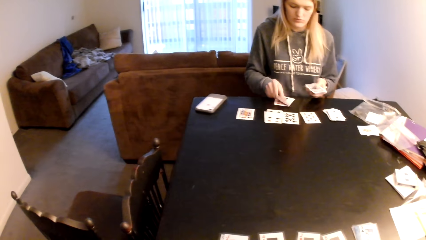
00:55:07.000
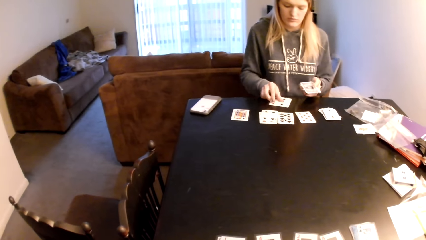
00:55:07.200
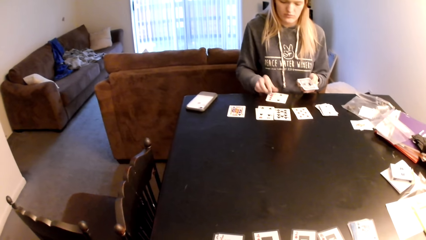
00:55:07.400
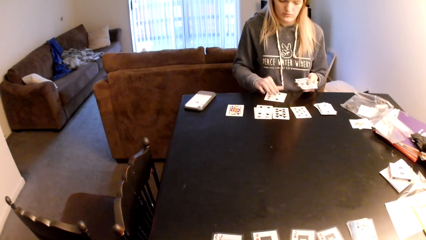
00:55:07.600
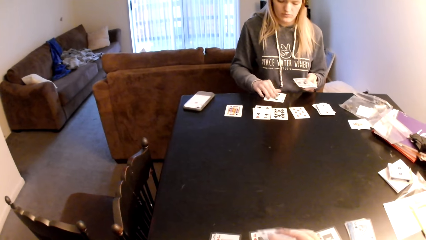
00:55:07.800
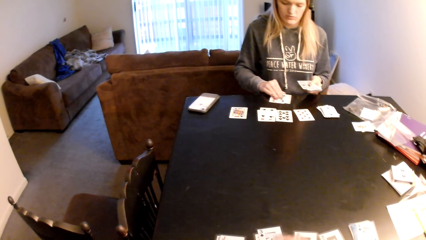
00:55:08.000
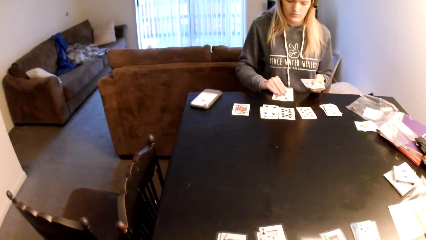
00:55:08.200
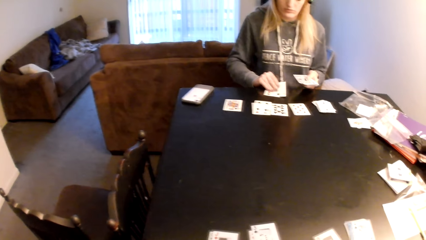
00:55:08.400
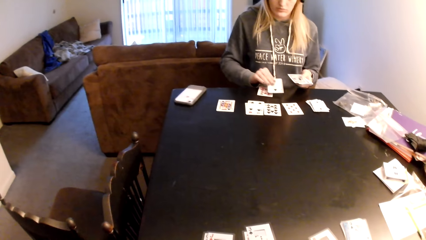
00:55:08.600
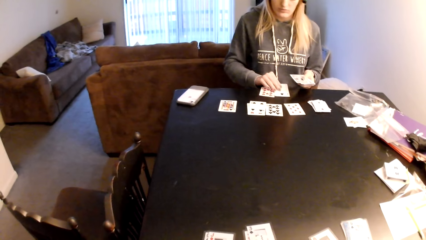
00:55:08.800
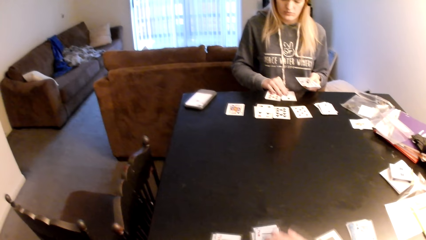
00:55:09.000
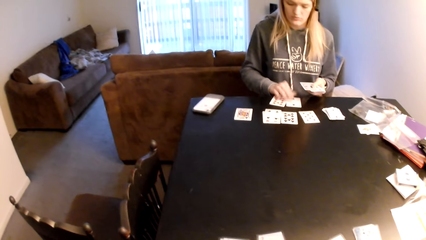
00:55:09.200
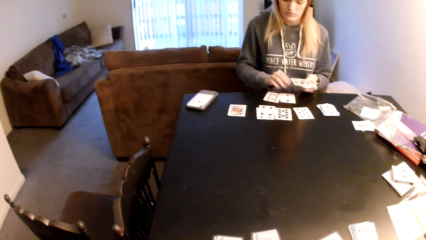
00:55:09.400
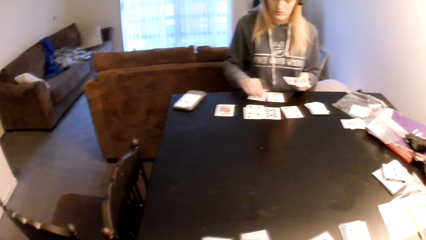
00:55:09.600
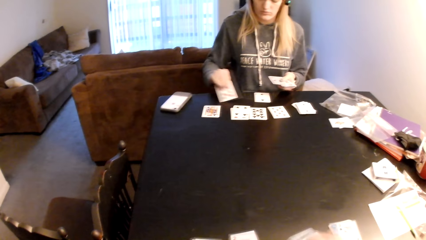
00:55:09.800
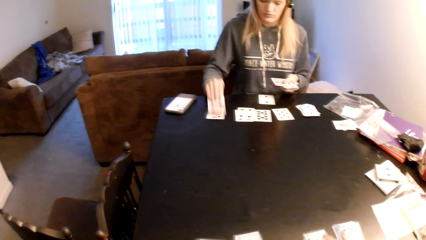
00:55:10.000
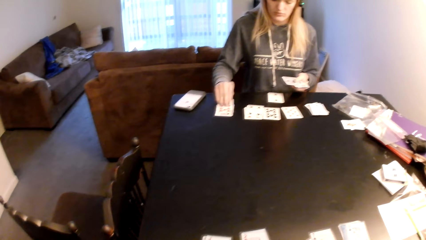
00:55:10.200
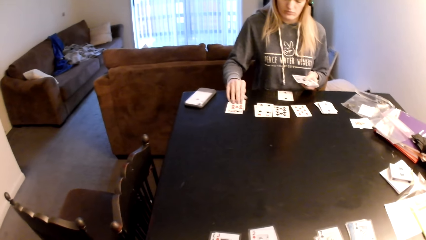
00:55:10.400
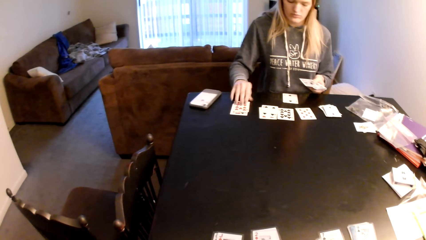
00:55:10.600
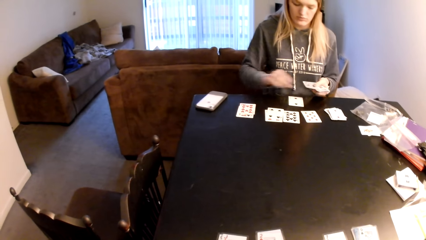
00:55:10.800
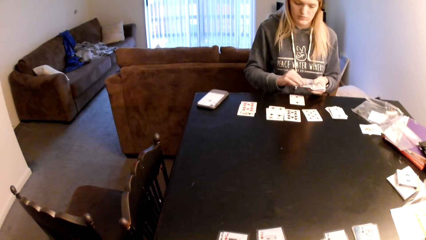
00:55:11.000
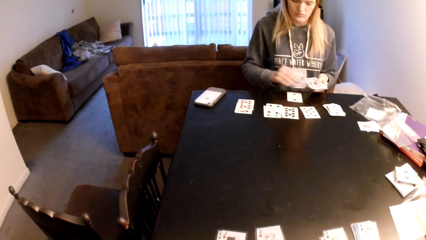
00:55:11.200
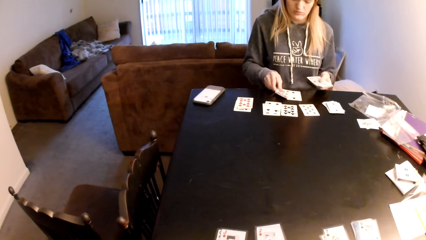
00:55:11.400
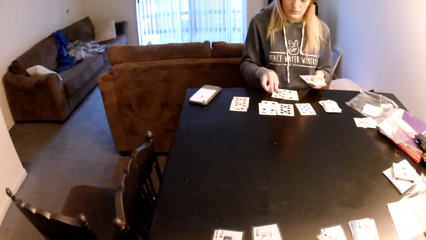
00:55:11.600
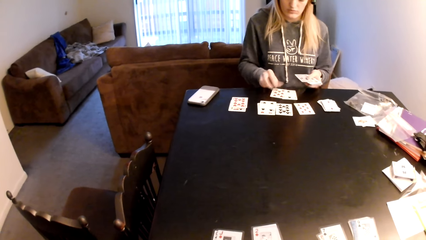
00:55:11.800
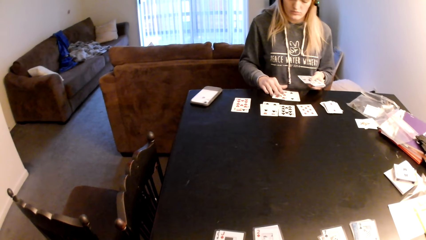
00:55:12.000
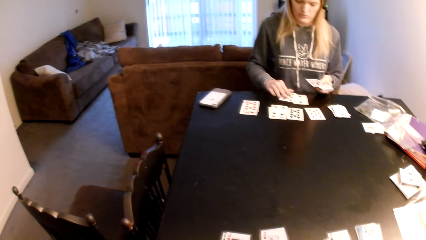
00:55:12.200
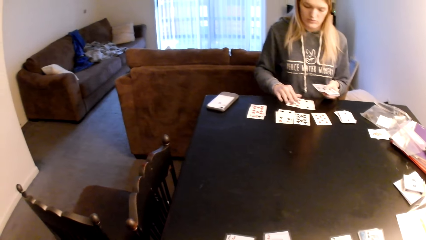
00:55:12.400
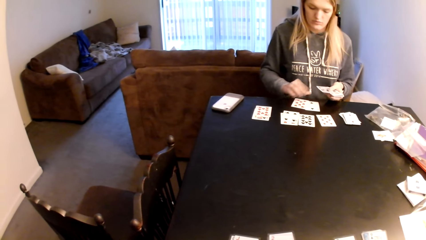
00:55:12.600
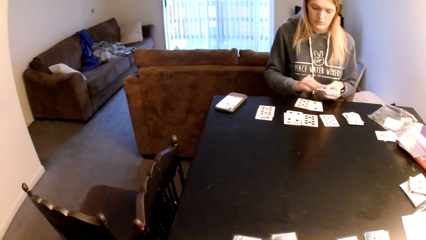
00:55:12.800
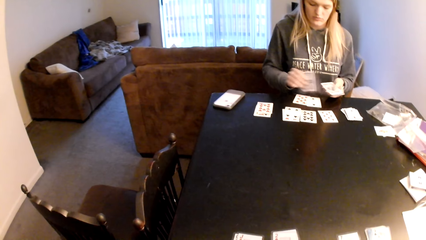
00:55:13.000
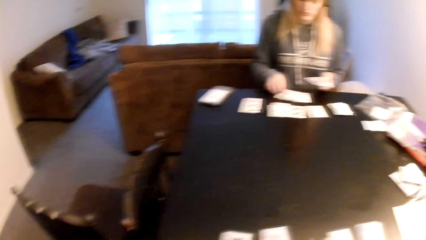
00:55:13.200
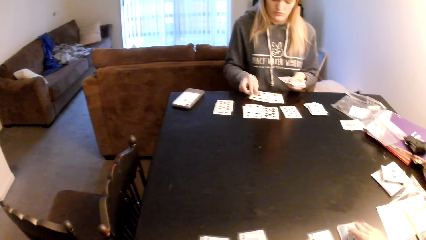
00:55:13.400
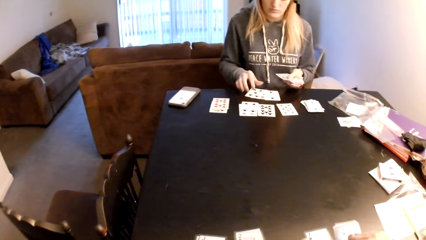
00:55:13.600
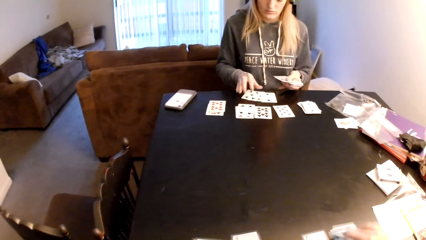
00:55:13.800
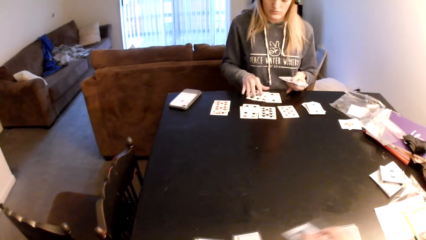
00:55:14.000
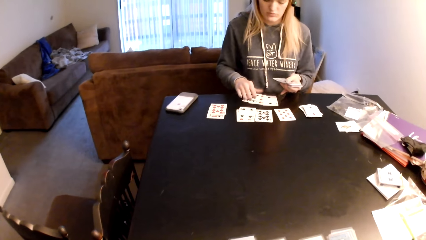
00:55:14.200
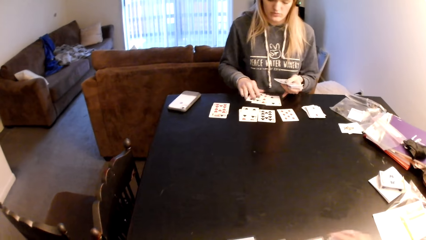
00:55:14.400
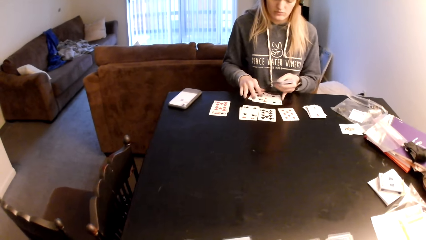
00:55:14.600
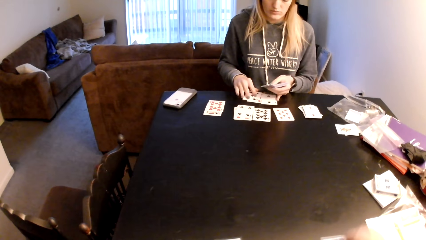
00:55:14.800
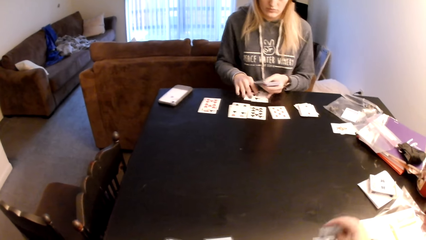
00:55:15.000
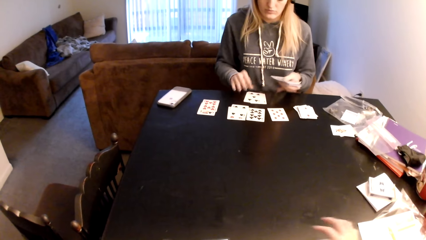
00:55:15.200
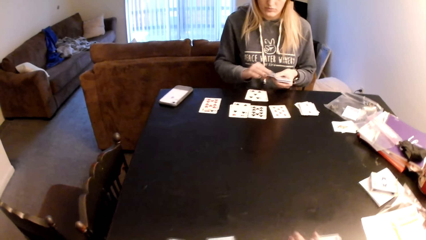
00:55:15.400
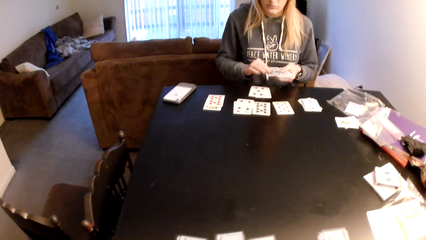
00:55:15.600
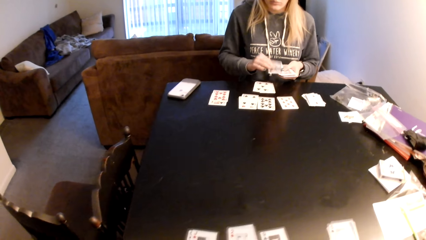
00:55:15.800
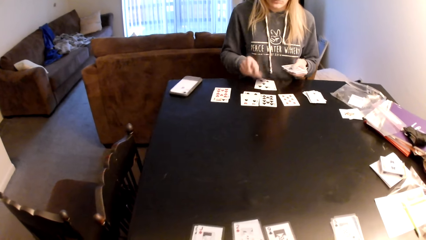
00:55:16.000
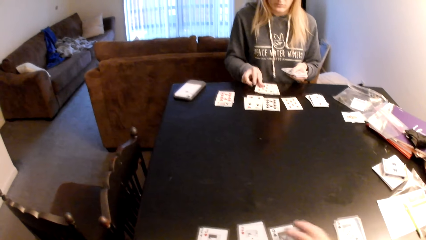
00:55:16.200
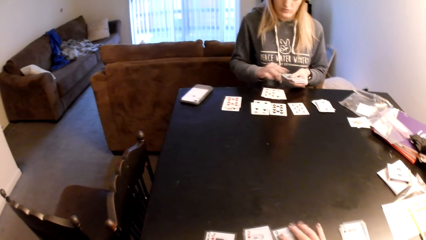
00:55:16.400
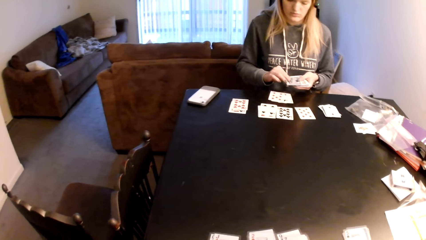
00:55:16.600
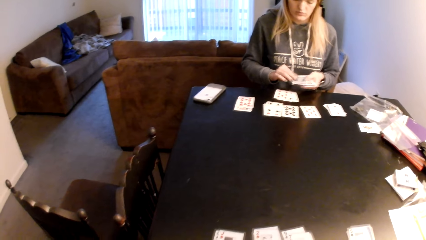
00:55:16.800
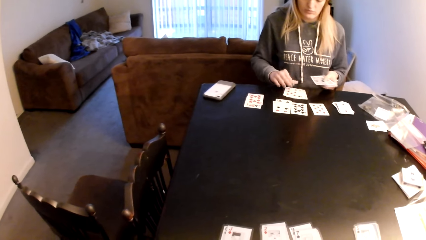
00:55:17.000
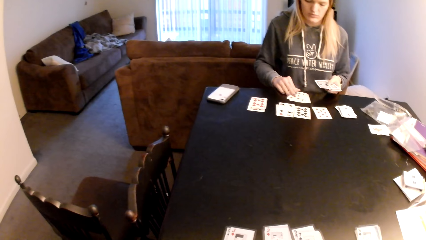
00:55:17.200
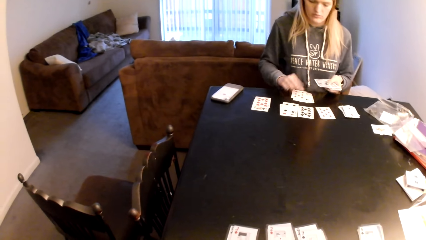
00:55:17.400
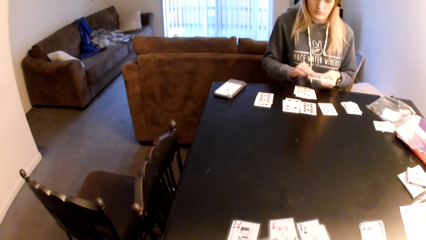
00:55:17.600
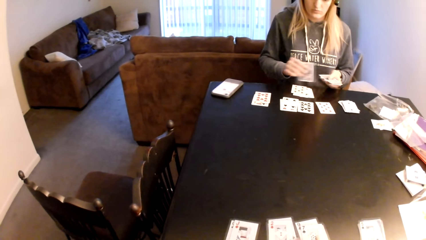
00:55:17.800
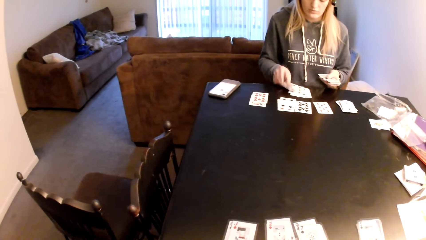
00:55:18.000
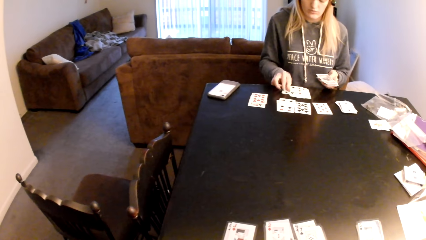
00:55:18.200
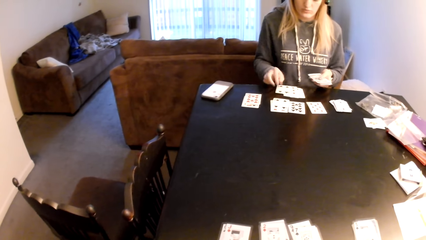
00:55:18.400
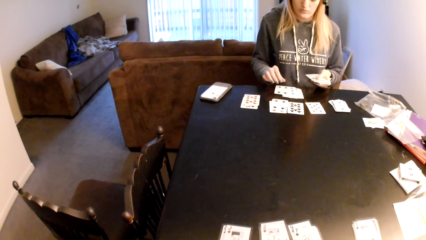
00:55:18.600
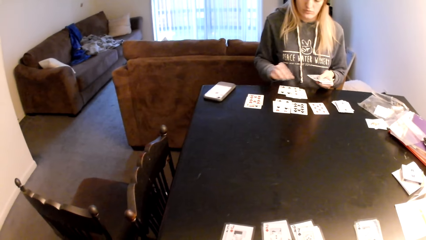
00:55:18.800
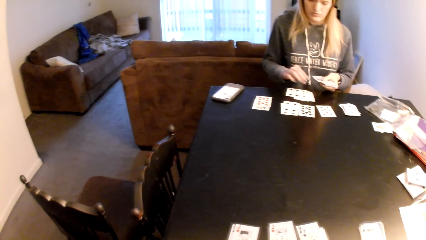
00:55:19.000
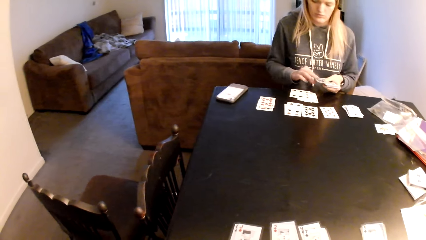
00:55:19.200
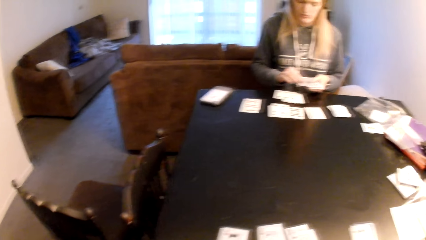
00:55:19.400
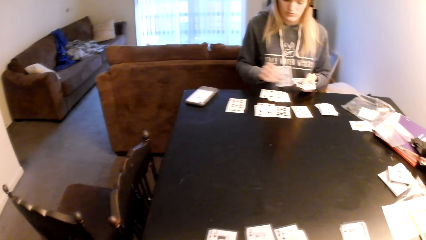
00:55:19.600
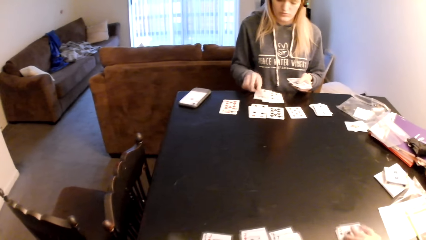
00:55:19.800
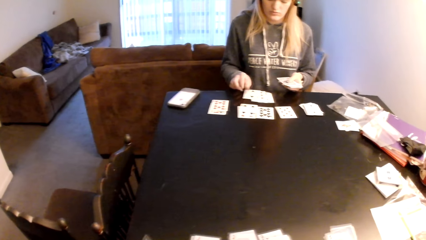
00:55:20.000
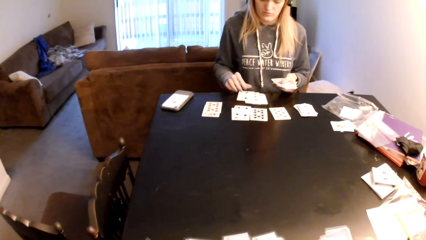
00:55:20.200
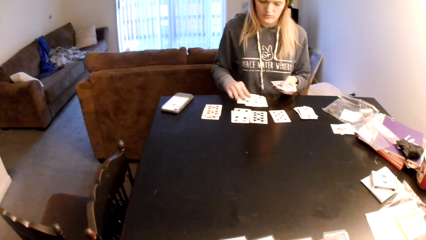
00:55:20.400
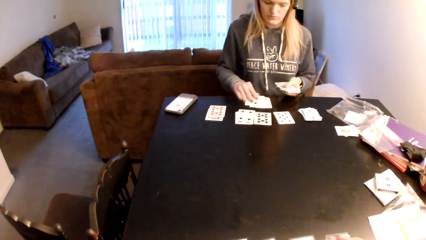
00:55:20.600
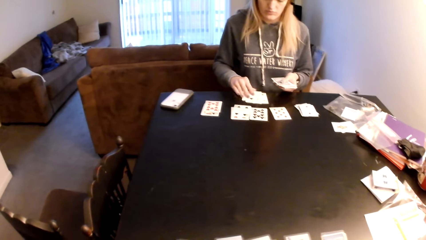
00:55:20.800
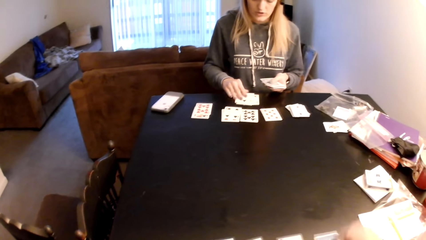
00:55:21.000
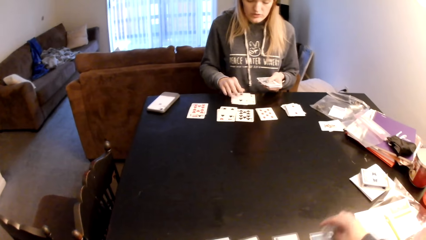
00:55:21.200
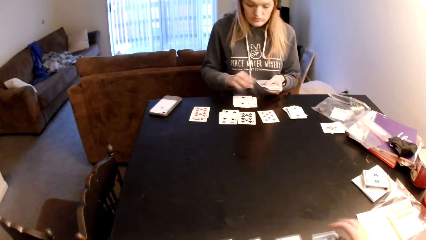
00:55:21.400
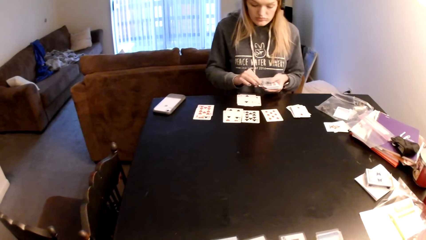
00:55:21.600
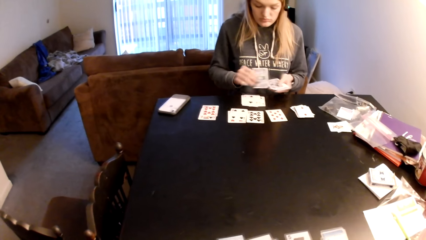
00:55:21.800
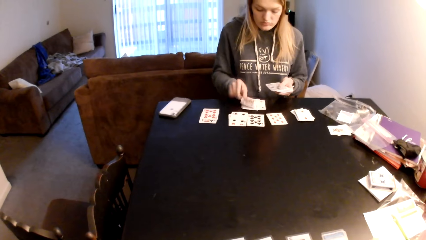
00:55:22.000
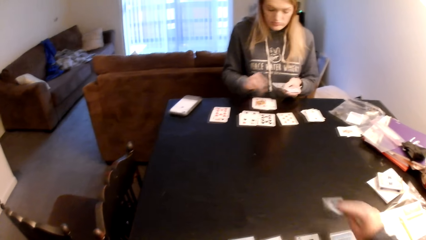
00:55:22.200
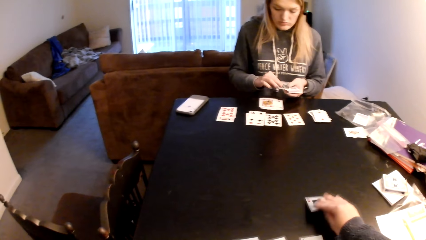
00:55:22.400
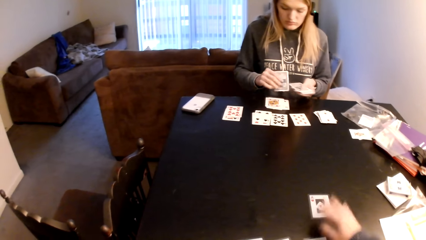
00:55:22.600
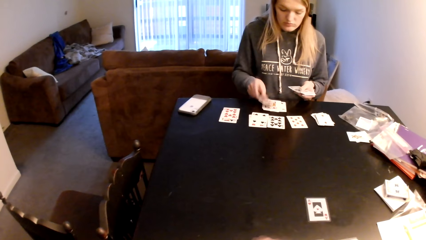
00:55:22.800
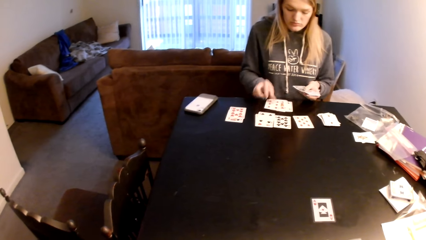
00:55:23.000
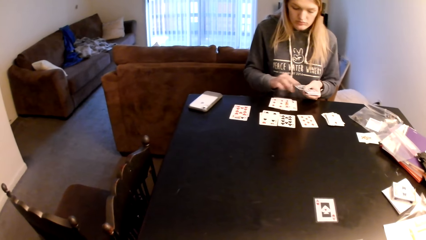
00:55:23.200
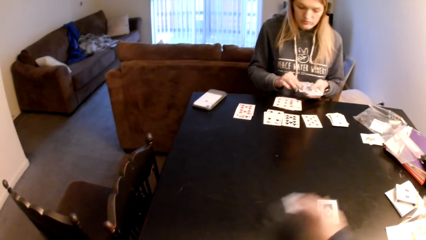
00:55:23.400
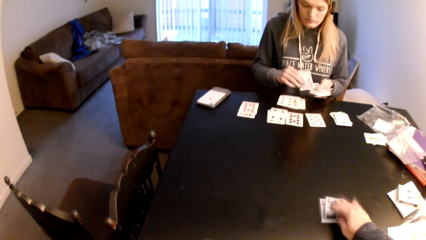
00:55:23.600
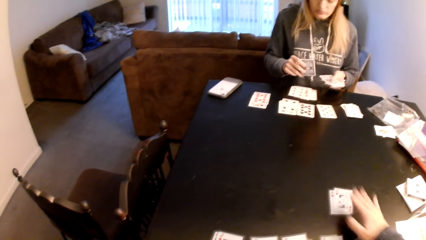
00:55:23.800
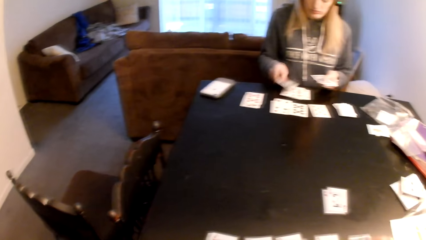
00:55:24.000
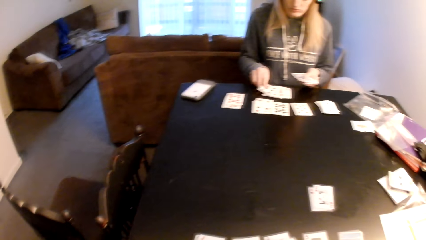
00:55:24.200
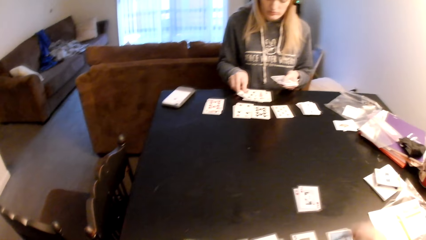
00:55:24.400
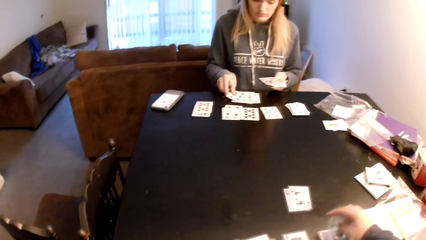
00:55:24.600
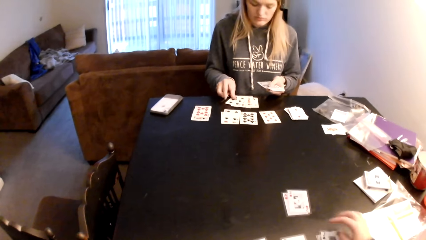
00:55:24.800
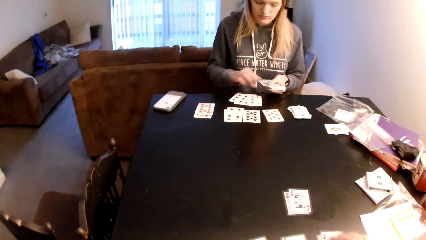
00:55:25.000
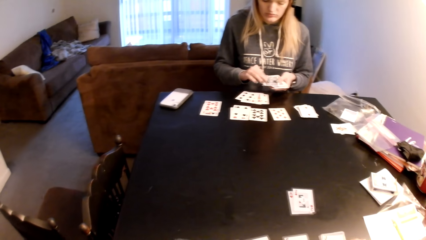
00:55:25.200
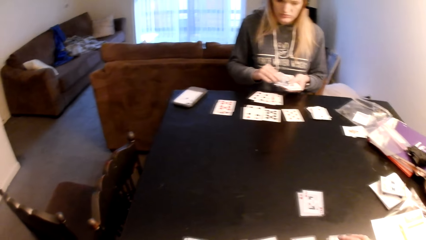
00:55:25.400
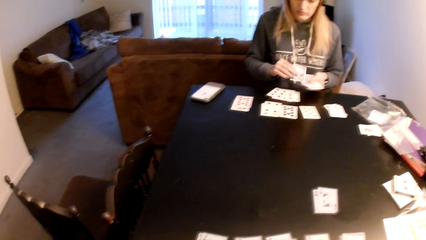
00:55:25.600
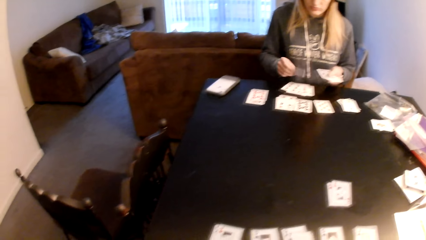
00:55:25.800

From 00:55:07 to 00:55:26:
A woman looks at the playing card, places a playing card on the table, and touches the playing cards. The camera wearer puts the cards on the table and touches the playing card. The woman places a playing card on the table, touches the playing cards, and places a playing card on the table. The camera wearer puts the cards on the table and touches the playing card. The woman places a playing card on the table. The camera wearer looks at the playing card and places the playing card on the table. The woman places a playing card on the table. The camera wearer places the playing card on the table. The woman places a playing card on the table. The camera wearer places the playing card on the table. The woman places a playing card on the table. The camera wearer touches the playing card and touches the playing cards.
